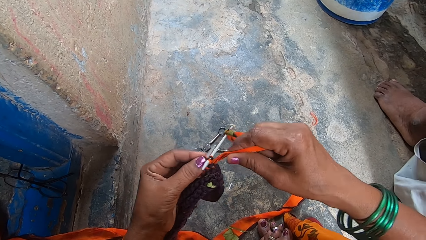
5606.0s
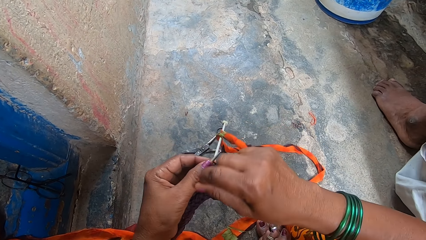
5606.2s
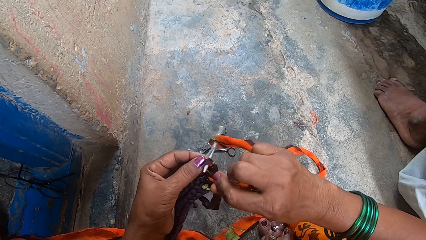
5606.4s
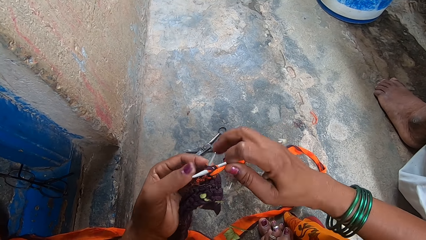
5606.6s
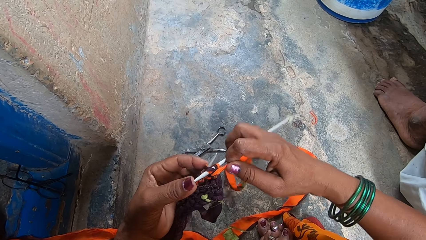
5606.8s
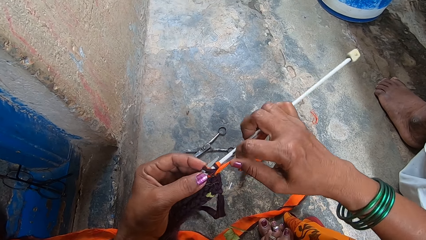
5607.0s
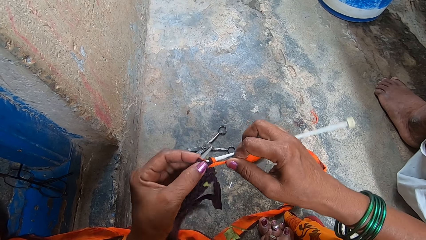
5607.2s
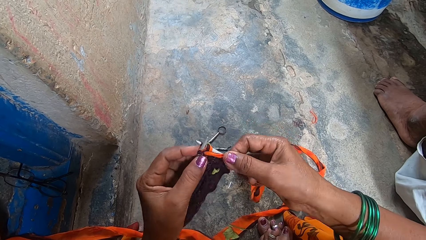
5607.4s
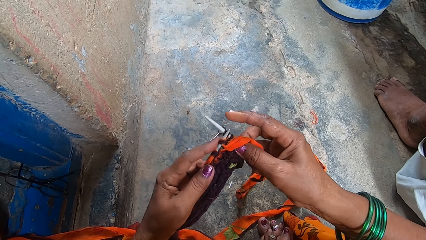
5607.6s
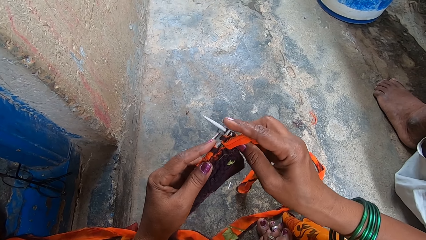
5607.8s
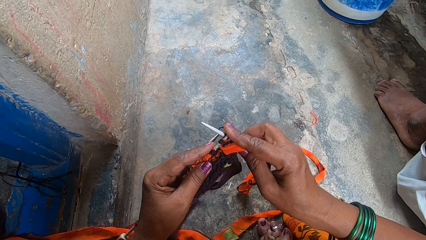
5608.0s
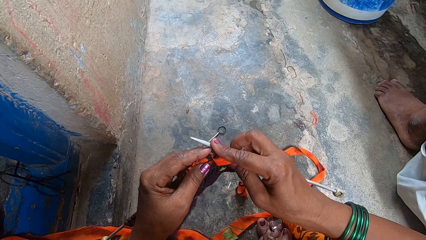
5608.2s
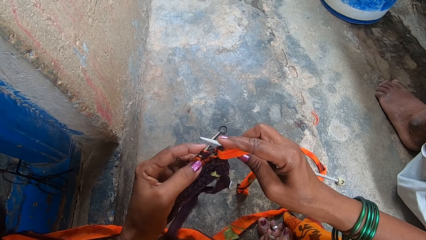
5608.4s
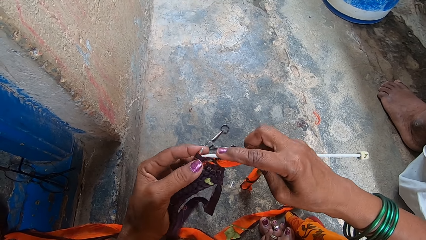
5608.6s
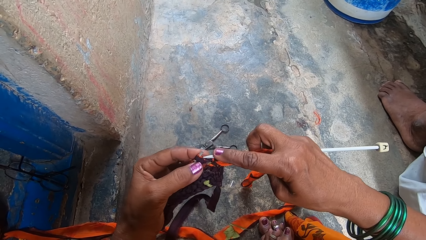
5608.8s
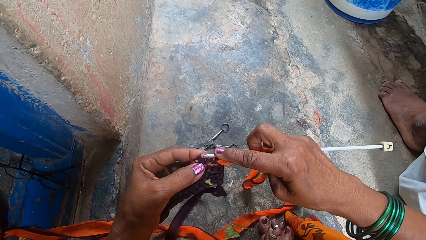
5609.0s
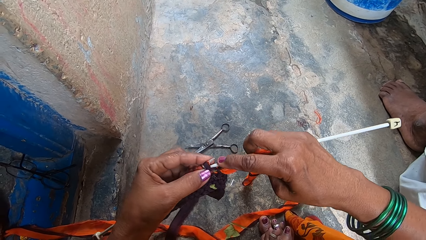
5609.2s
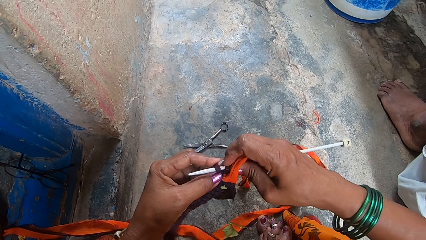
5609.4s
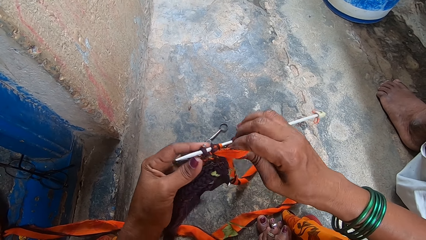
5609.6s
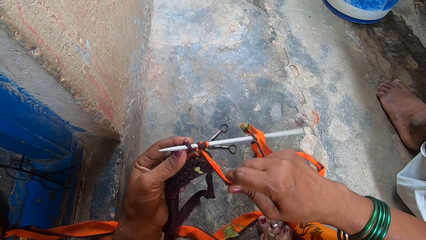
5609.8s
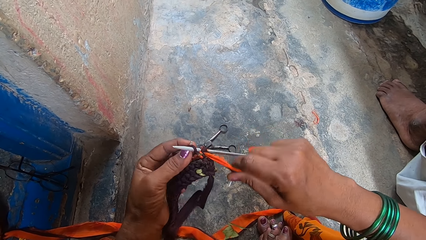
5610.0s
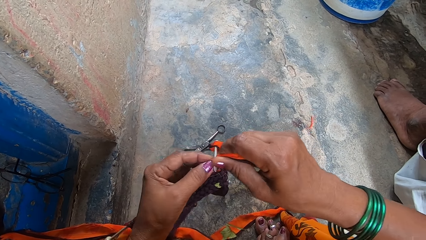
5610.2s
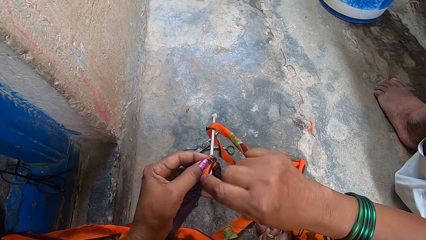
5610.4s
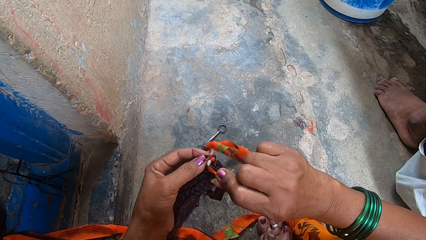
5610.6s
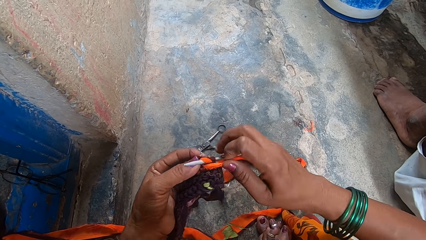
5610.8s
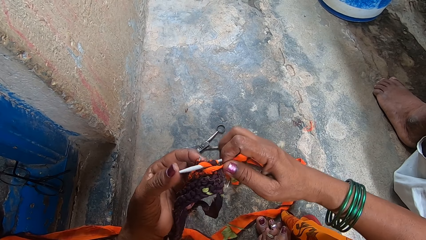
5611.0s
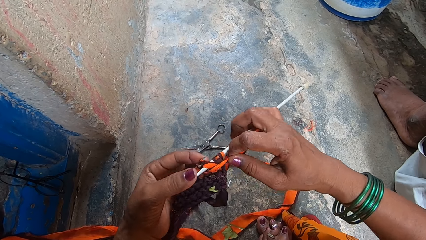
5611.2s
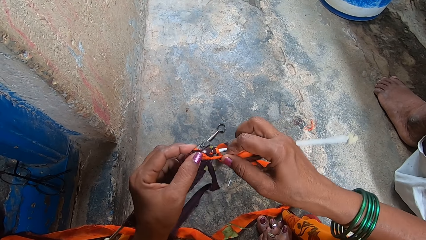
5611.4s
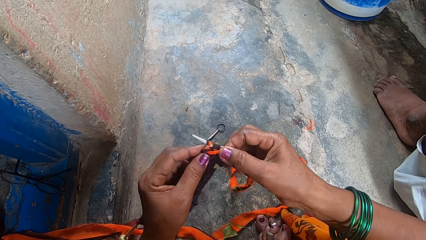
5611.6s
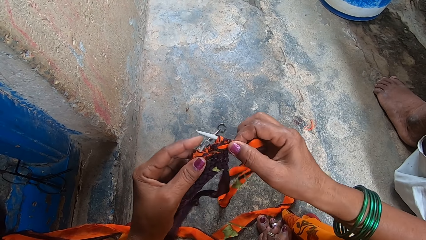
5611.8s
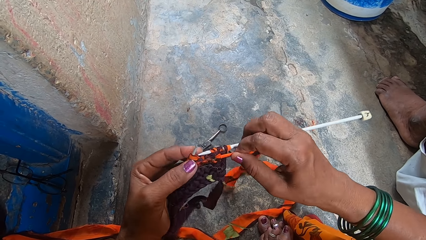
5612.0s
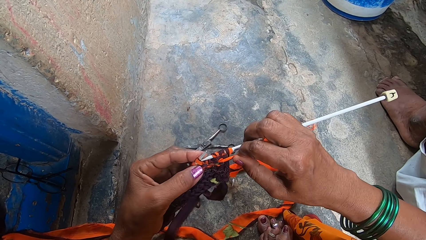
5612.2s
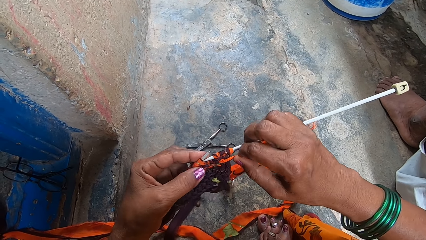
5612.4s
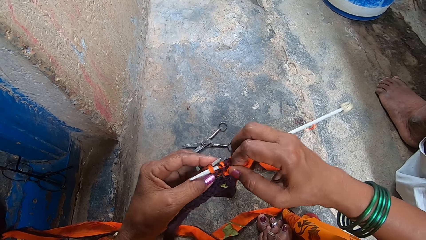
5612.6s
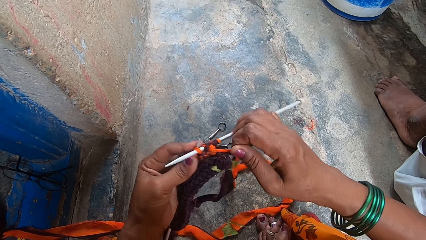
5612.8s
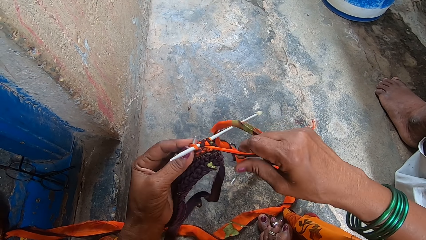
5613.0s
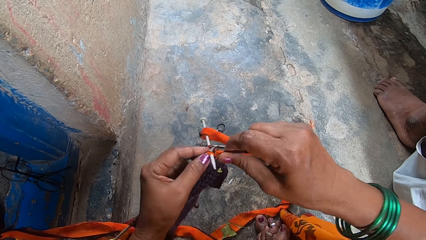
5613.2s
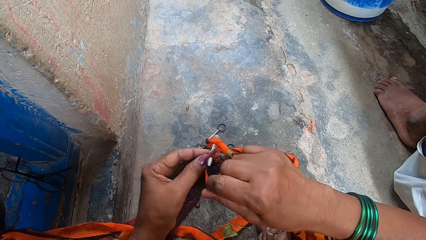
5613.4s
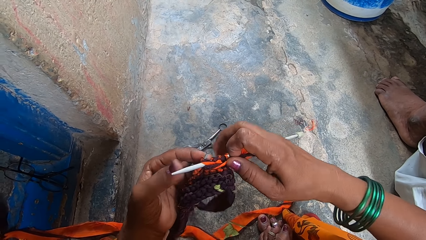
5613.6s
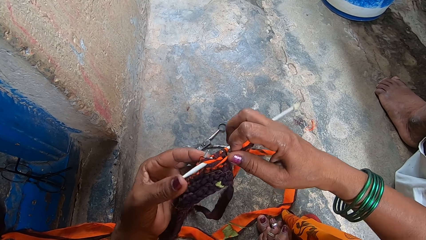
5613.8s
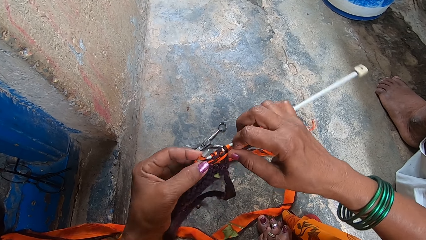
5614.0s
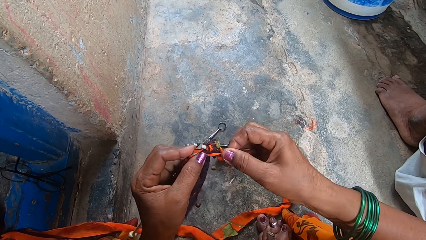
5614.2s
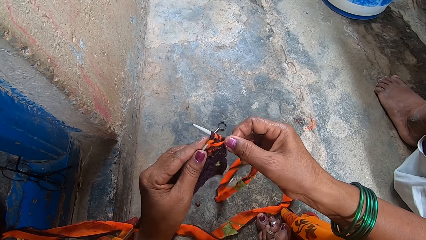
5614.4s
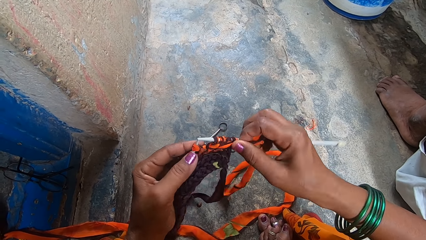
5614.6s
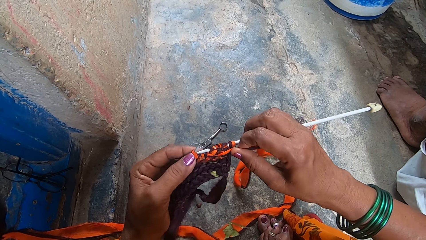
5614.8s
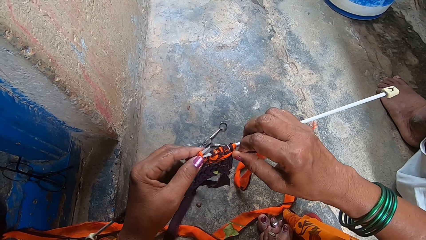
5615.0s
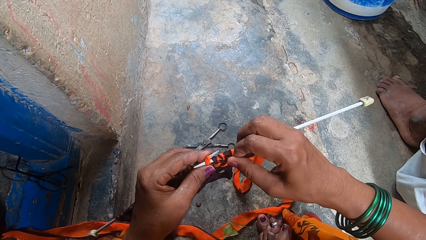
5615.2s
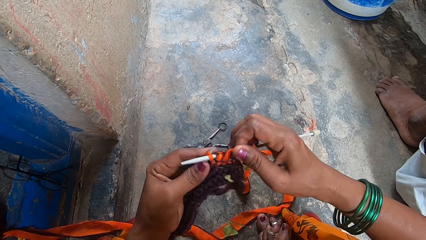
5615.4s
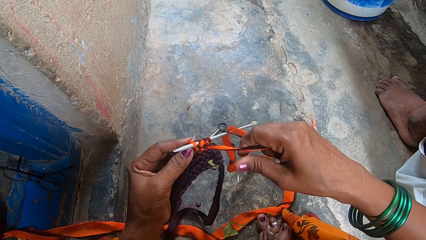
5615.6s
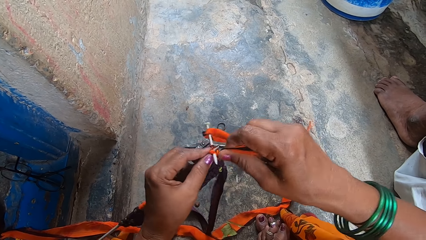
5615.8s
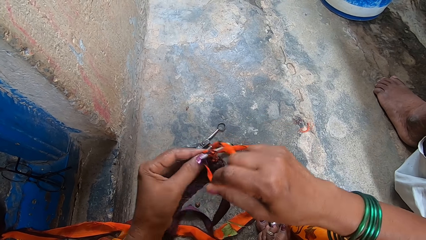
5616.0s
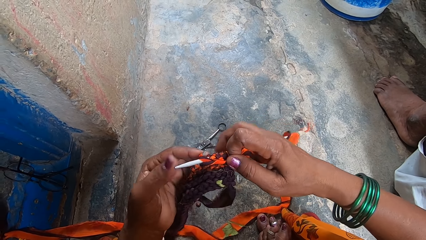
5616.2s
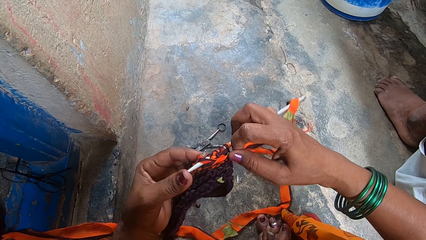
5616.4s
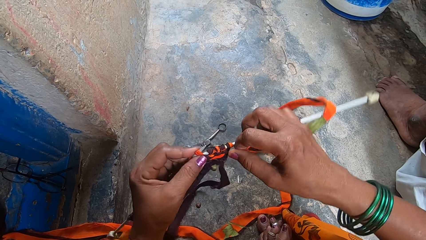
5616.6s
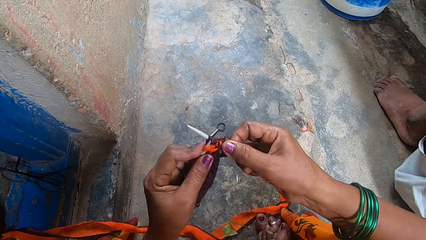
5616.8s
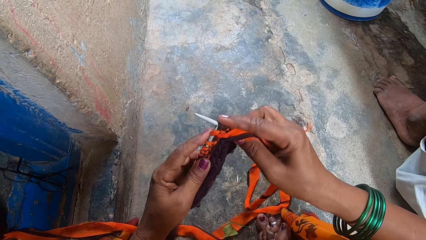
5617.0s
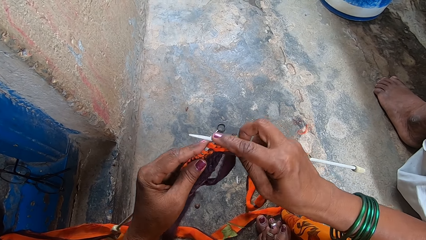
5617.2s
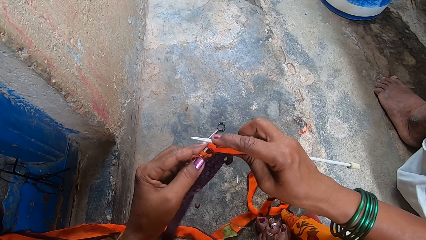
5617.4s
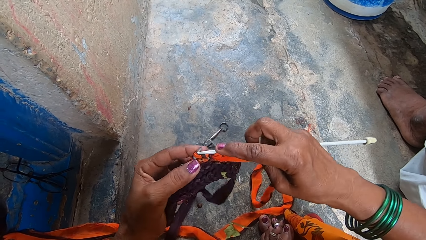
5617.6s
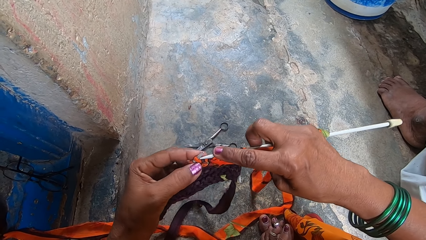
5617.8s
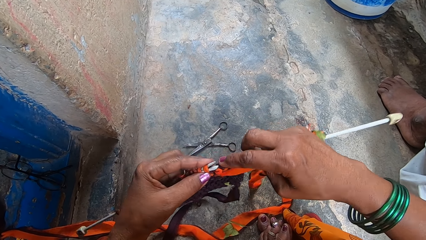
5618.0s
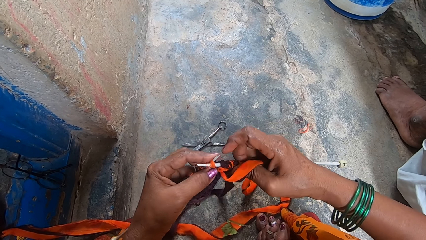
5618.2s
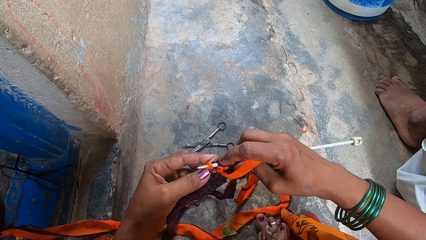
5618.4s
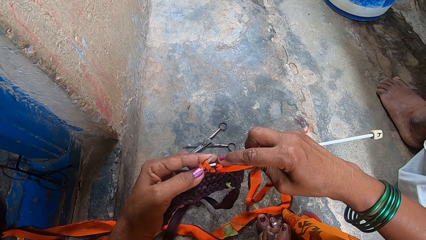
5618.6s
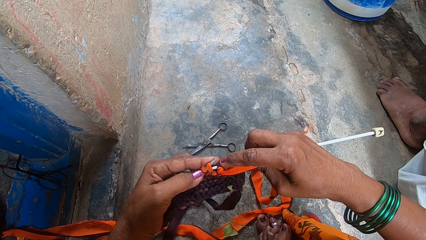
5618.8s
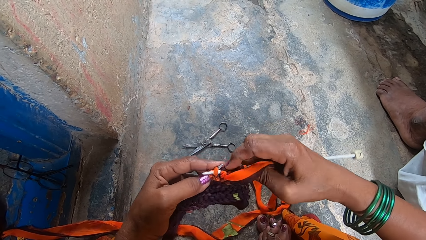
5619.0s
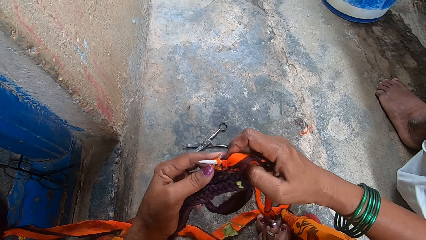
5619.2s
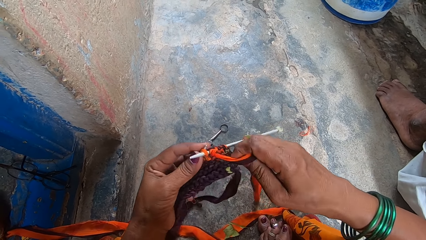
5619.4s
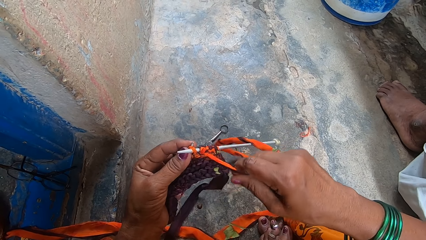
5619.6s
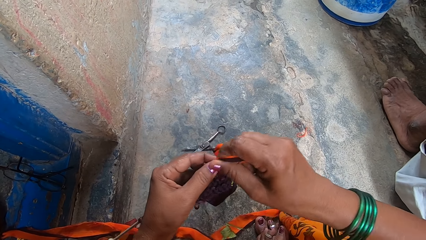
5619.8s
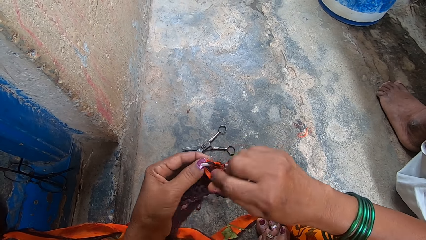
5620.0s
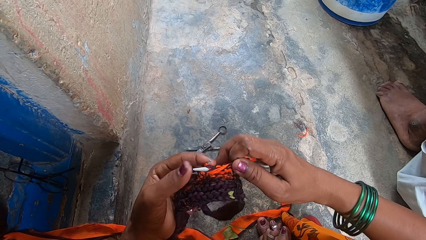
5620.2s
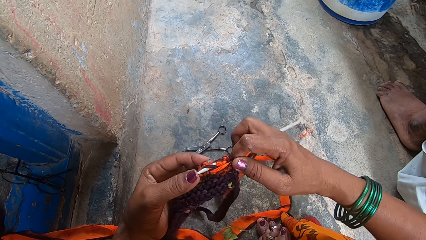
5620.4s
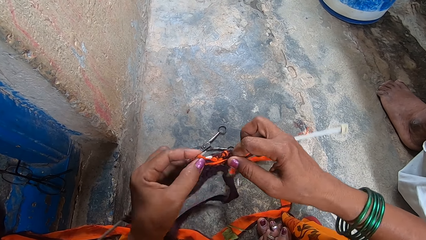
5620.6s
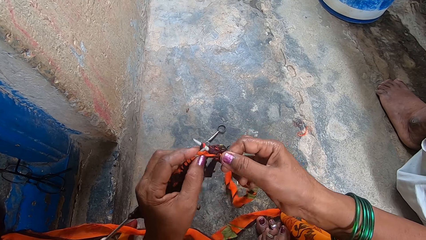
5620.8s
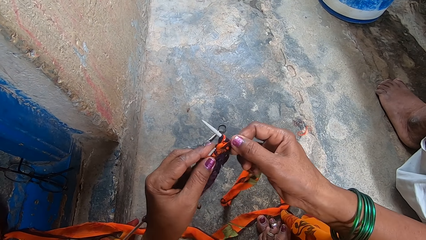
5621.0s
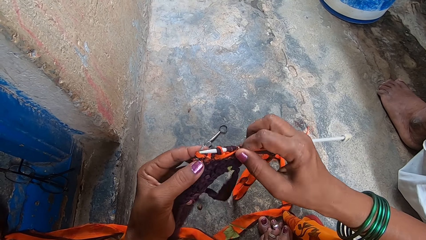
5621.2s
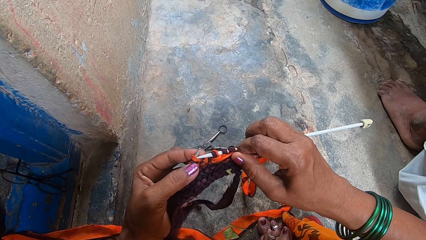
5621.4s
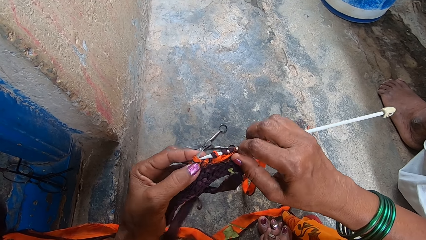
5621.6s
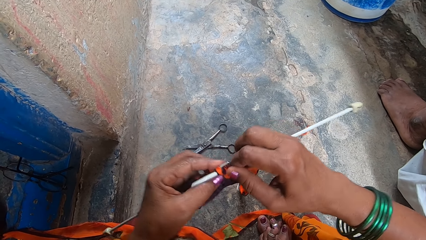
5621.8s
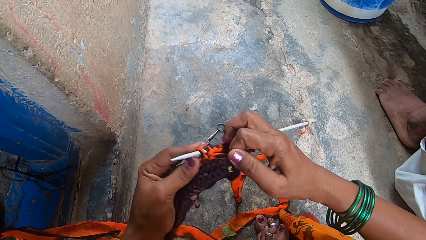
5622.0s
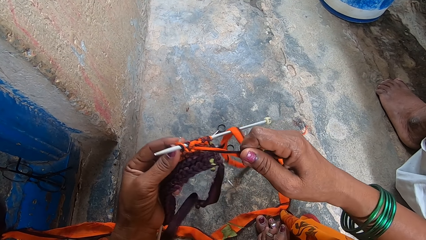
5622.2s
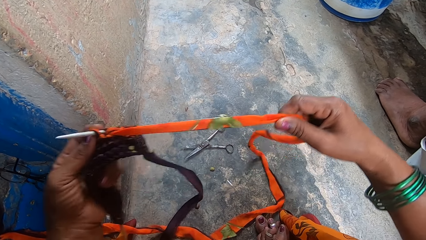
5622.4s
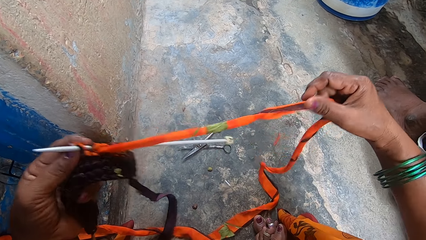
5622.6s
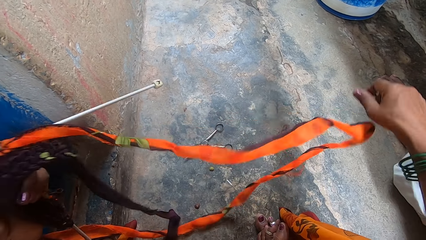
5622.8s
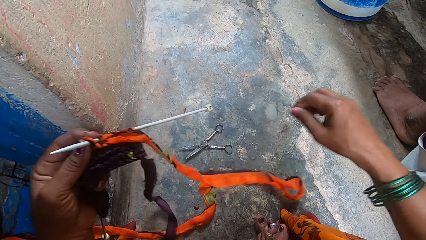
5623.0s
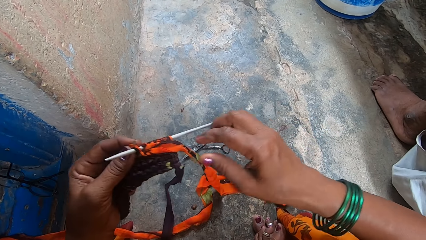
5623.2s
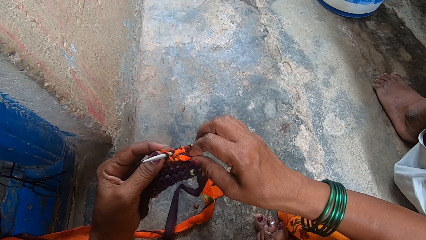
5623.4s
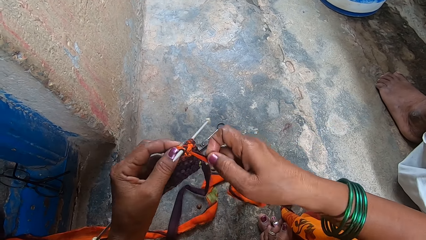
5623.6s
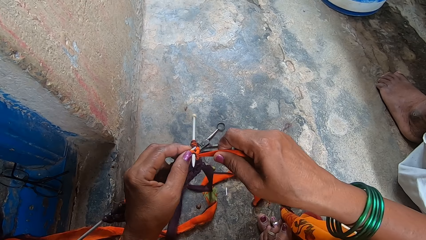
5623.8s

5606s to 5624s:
The camera wearer pulls the thread.
